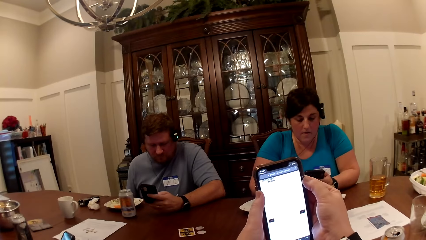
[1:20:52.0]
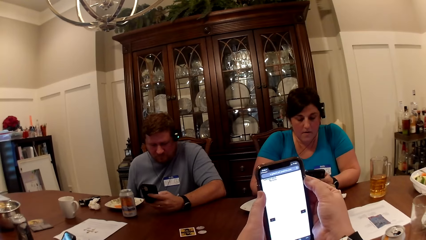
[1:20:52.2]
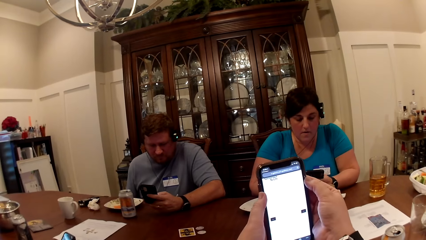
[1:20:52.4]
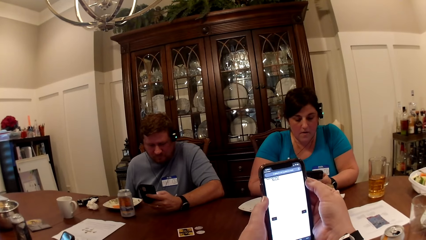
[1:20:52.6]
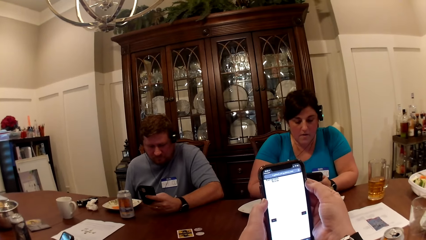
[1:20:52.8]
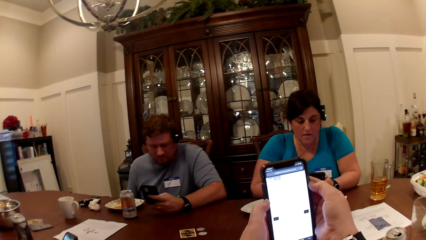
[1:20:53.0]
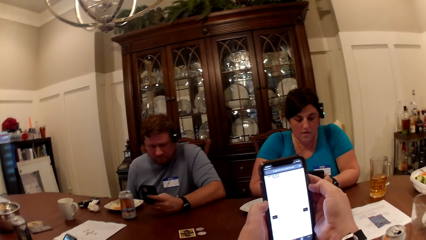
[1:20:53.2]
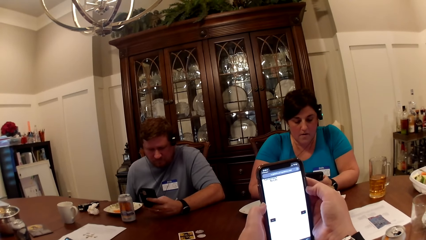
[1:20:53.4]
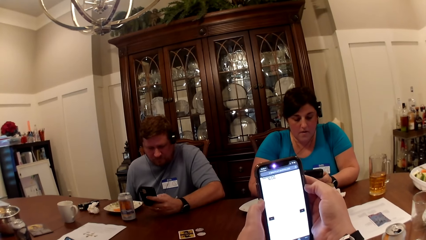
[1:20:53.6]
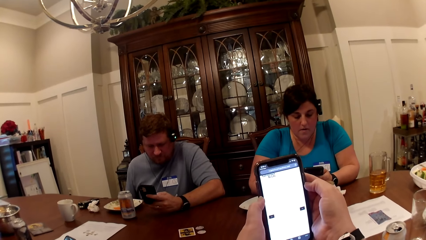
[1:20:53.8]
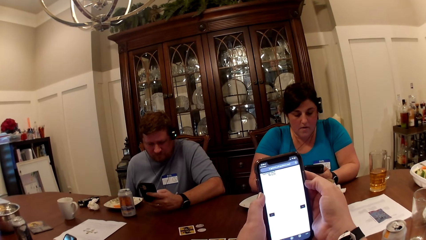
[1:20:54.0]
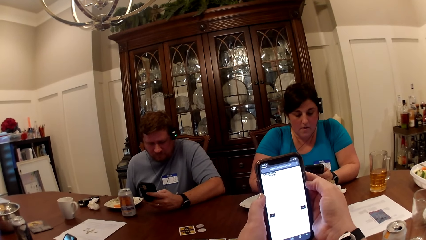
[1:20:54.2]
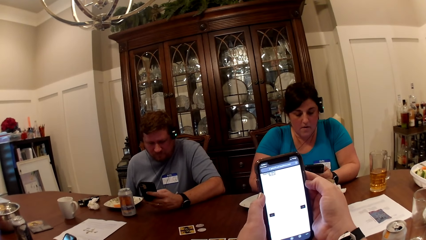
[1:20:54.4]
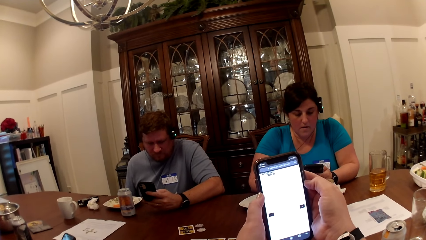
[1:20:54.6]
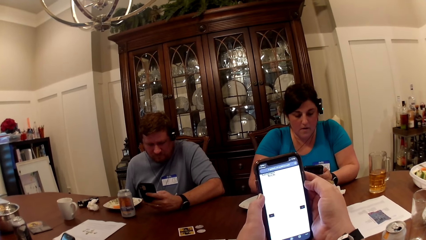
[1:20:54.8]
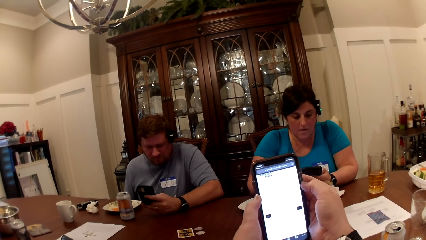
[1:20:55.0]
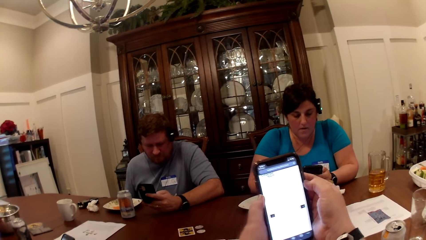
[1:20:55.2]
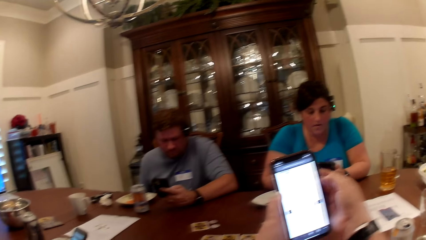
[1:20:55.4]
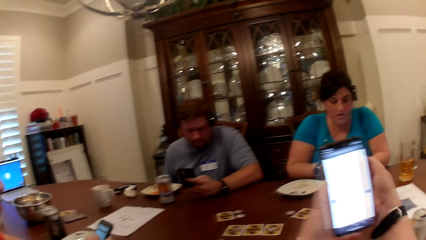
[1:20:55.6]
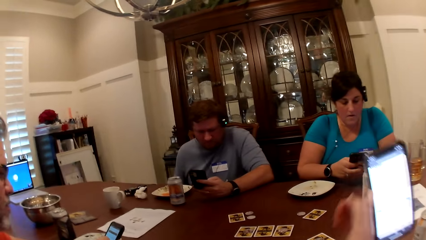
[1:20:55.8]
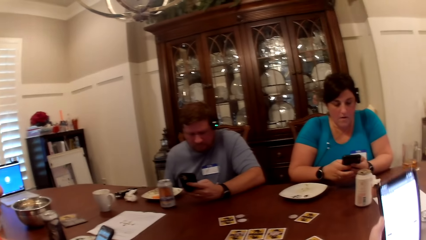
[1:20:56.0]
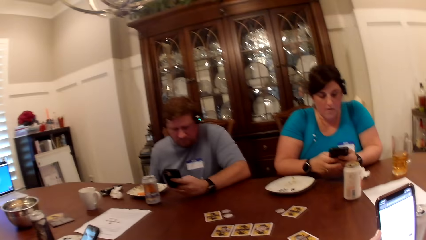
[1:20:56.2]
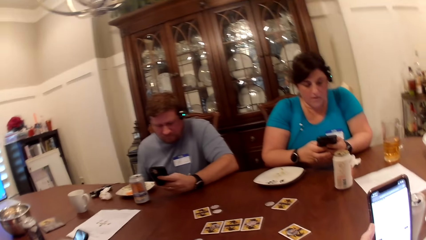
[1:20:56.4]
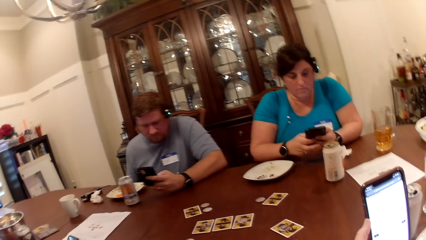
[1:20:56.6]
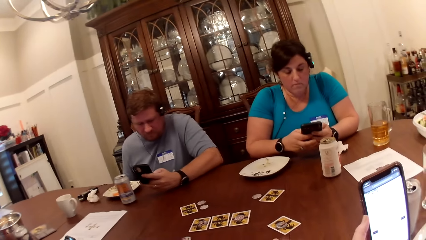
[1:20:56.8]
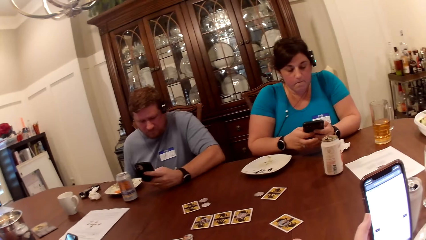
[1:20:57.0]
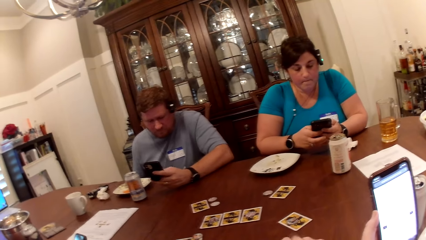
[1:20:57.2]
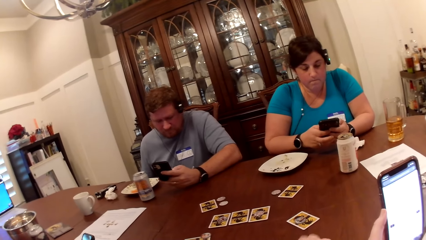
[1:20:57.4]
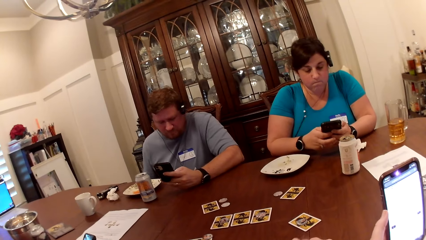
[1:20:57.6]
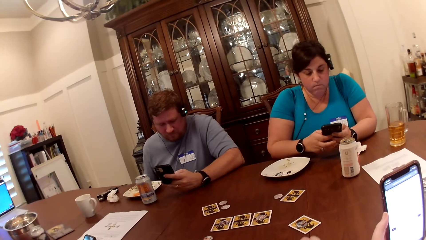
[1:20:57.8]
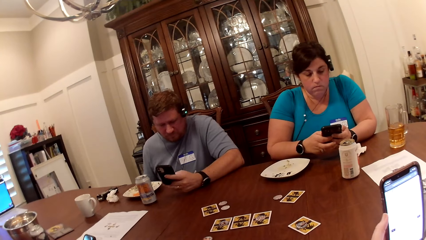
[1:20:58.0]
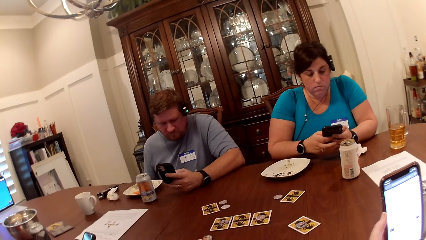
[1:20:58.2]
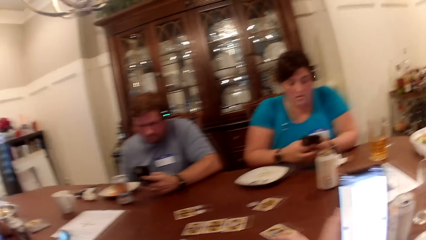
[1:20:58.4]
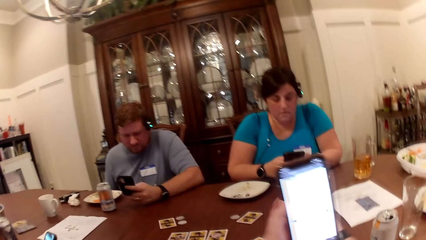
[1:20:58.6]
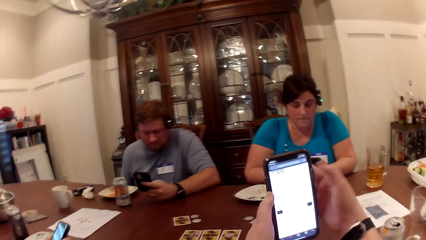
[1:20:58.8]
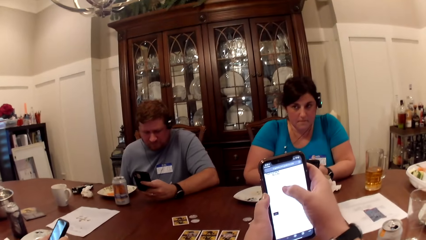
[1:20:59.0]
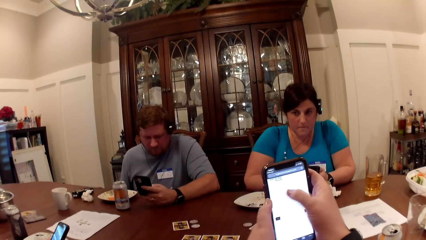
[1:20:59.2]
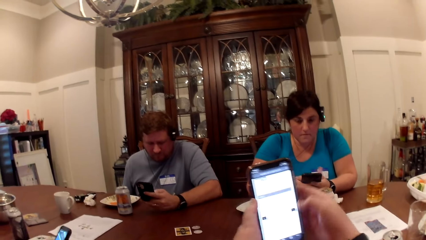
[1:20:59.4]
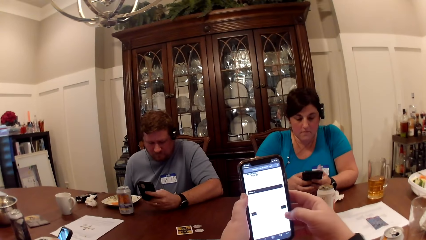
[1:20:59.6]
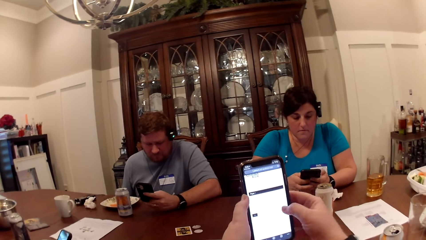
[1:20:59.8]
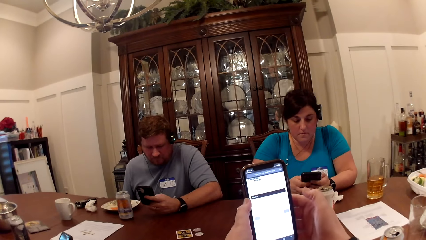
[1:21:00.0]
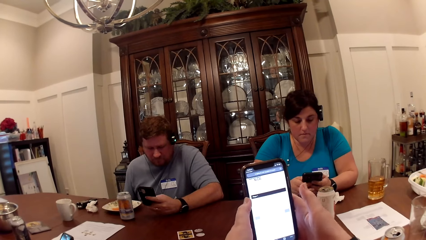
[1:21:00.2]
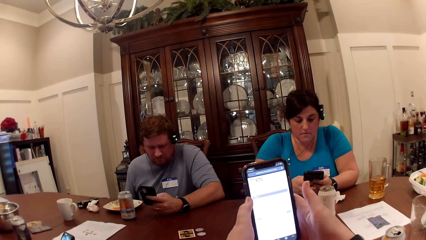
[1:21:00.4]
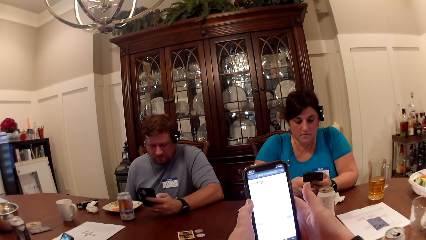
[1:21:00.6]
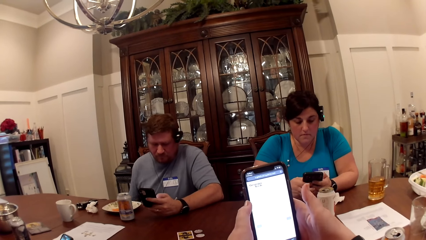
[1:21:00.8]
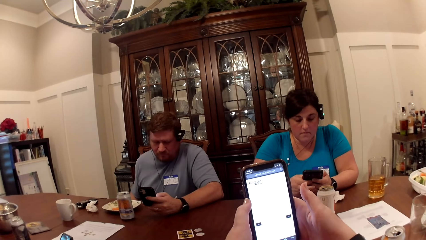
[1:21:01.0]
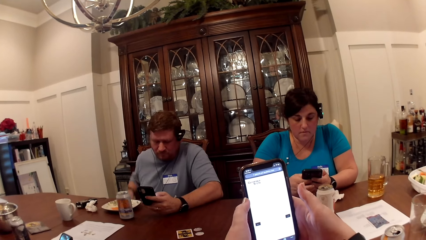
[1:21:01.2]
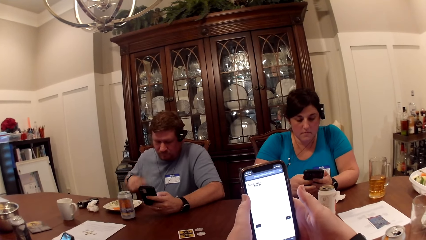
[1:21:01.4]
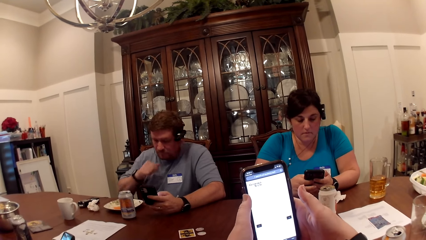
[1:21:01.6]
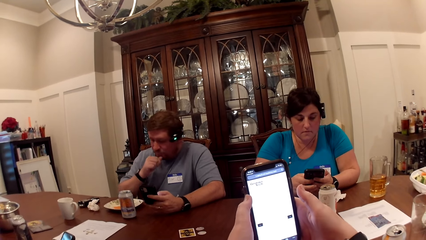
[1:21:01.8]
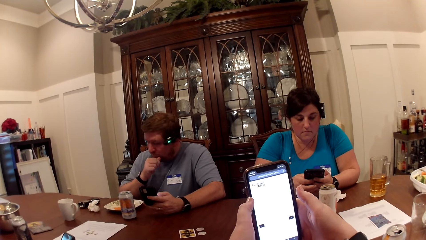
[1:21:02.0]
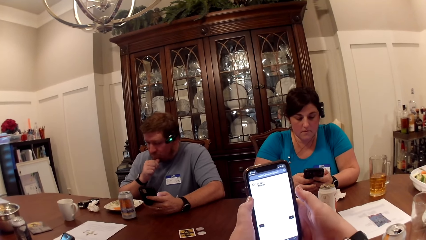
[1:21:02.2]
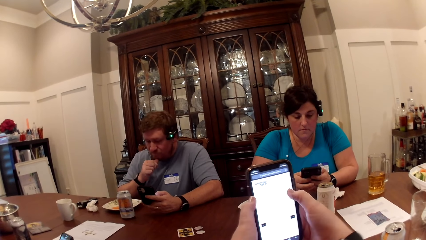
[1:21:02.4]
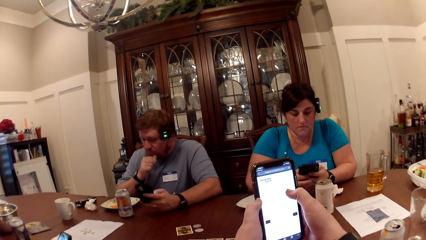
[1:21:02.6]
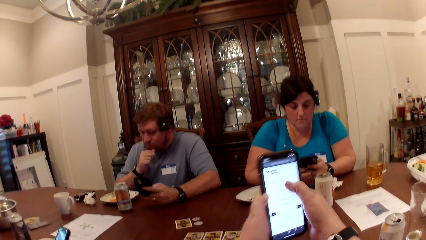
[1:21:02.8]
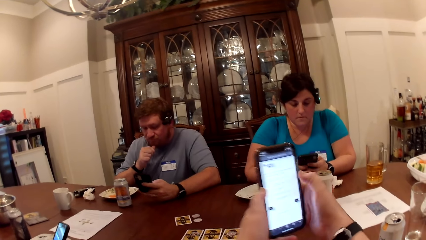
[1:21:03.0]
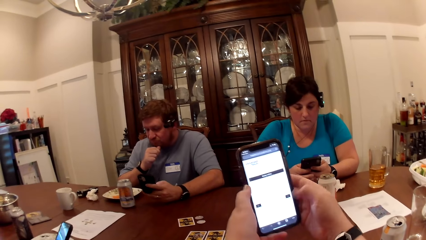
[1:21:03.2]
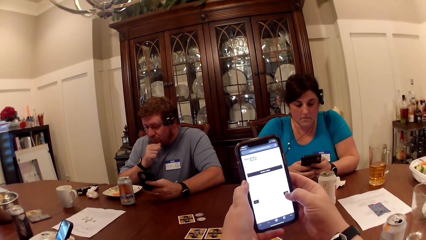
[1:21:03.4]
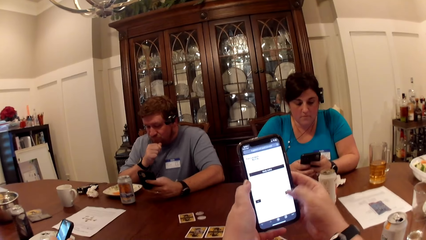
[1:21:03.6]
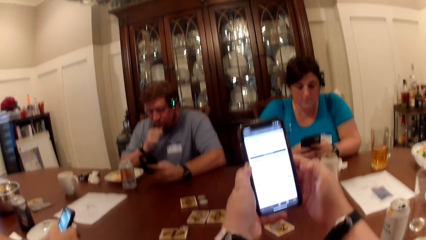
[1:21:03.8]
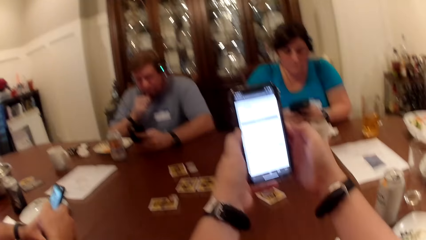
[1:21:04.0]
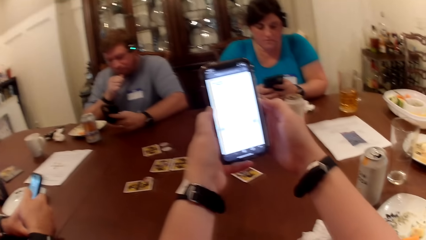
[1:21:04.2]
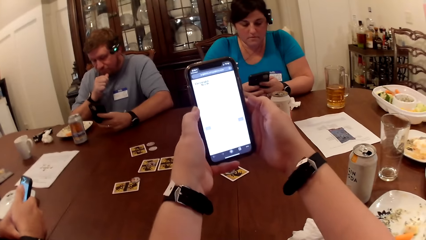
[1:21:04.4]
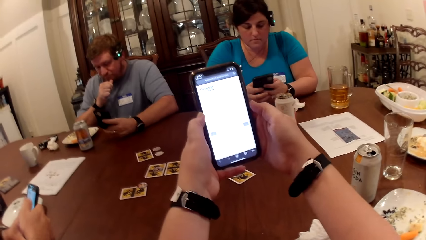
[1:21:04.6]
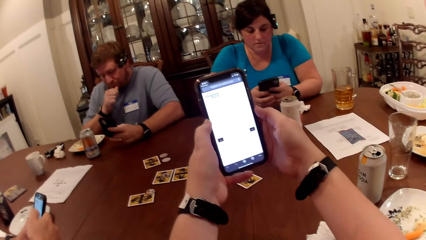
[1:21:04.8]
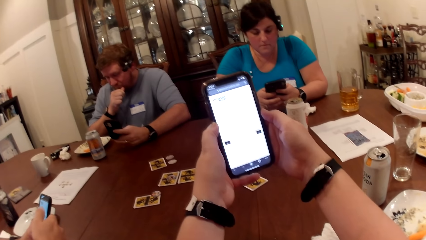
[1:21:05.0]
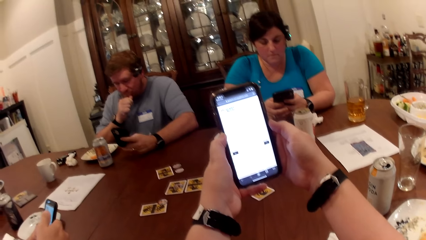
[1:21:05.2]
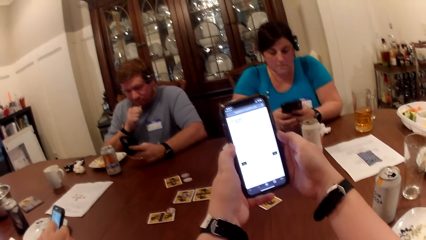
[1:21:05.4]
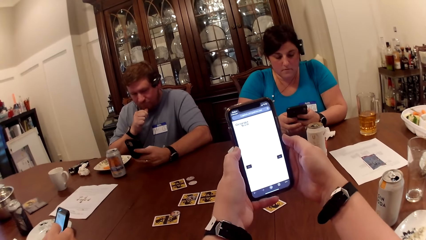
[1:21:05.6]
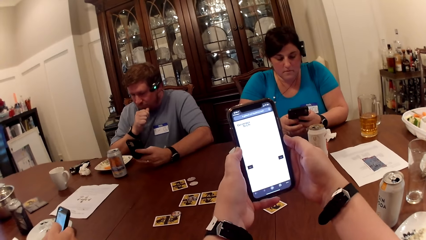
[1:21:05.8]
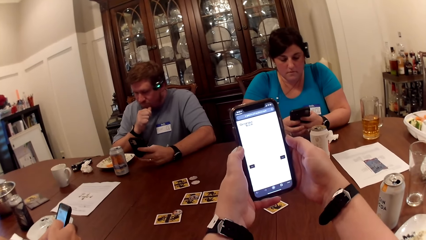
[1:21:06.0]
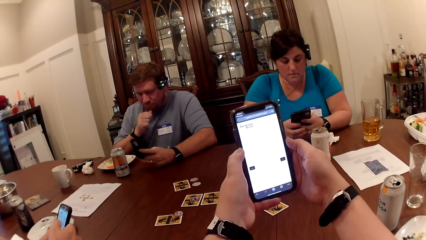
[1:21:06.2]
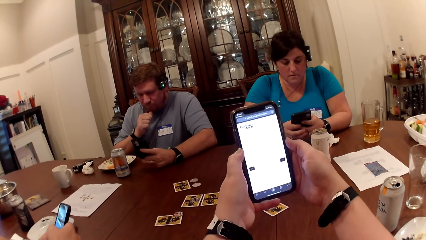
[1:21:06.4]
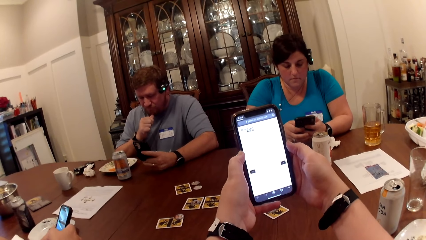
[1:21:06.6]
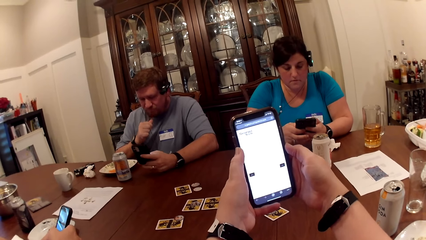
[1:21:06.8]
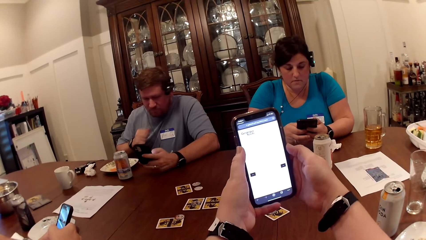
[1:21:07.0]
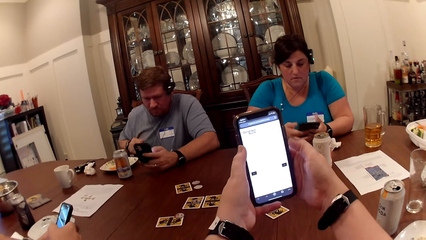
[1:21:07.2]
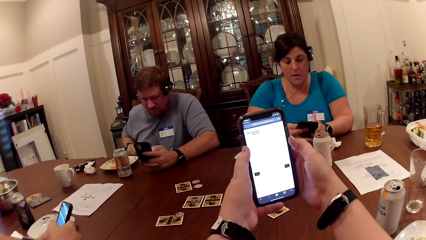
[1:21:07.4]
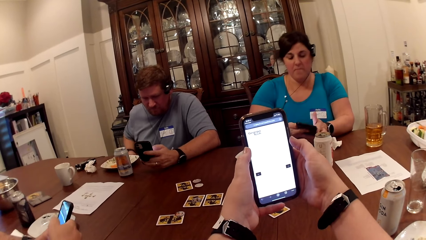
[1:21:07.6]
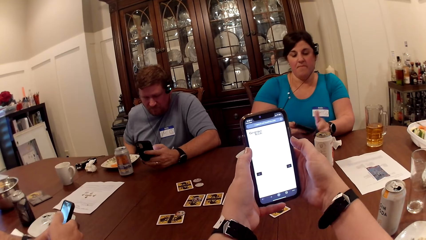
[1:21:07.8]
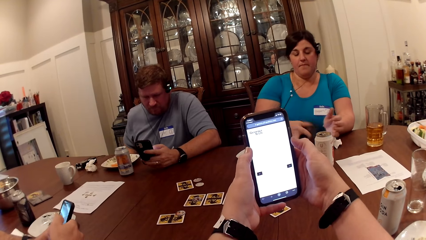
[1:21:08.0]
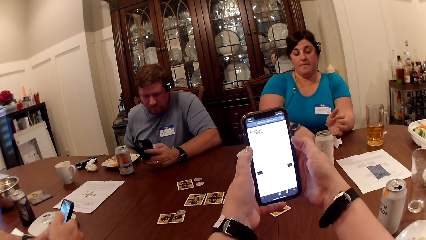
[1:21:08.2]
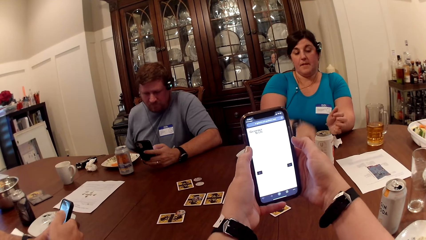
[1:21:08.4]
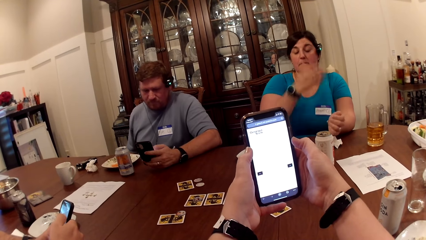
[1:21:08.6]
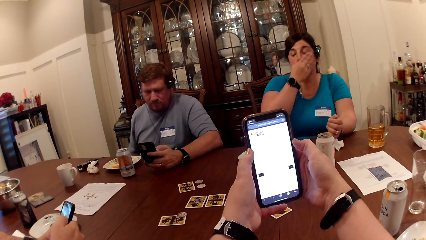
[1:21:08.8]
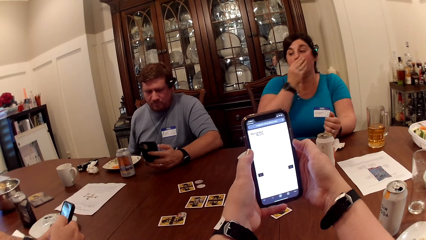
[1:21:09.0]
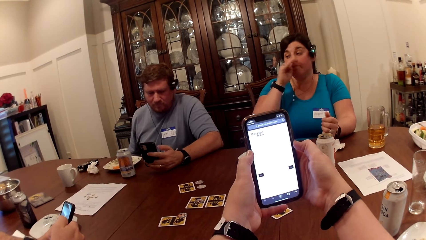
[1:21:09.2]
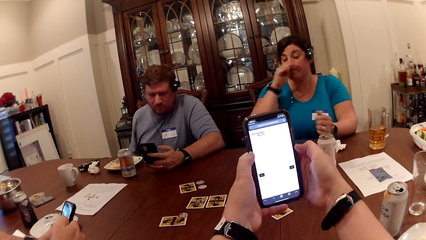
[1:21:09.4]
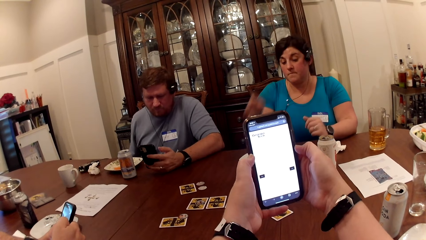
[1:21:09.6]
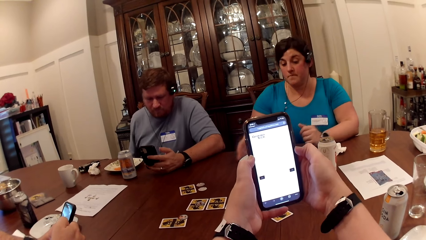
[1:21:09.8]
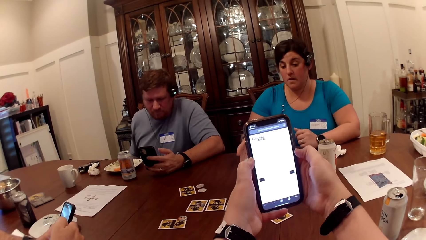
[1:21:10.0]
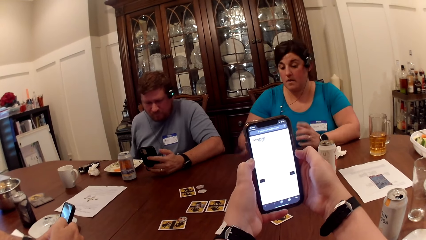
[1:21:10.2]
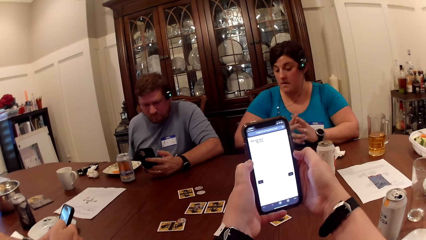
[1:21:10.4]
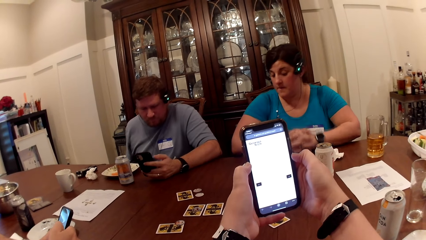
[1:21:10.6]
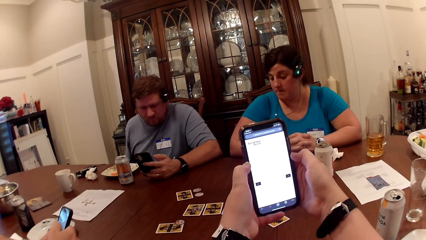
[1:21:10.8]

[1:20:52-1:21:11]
The camera wearer uses the phone. She drums on the table with her right hand. She operates her phone. A person touches the face. The camera wearer uses the phone. A woman drops her phone on the table with her right hand. The woman touches the face.
